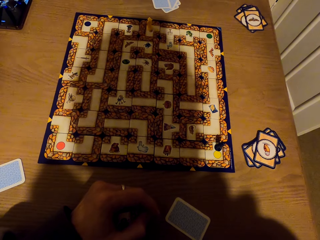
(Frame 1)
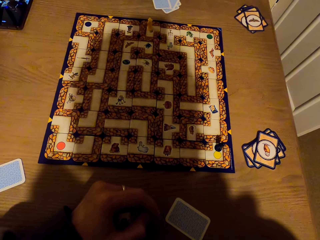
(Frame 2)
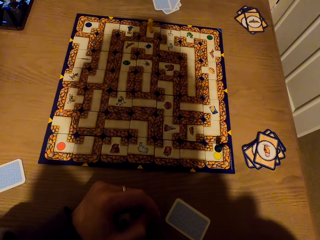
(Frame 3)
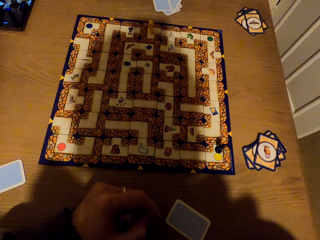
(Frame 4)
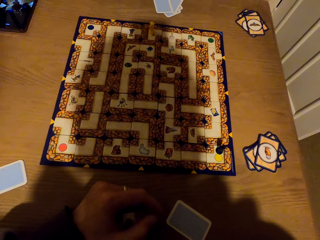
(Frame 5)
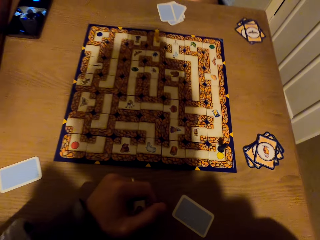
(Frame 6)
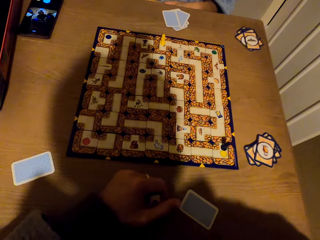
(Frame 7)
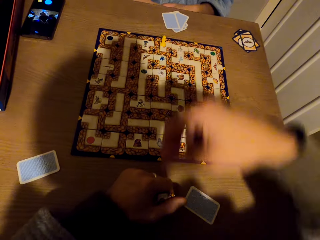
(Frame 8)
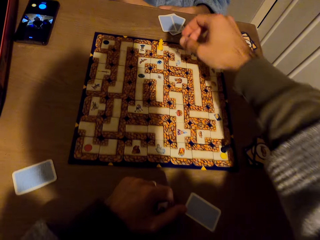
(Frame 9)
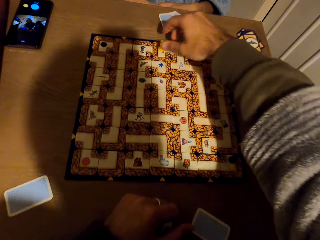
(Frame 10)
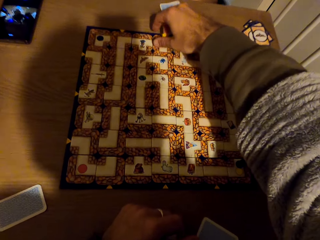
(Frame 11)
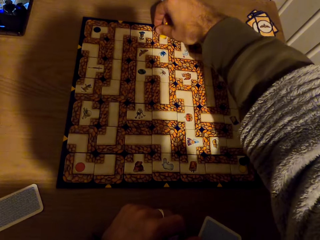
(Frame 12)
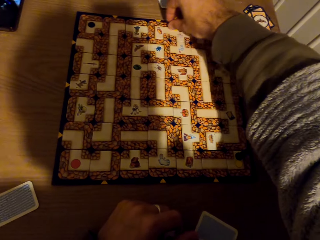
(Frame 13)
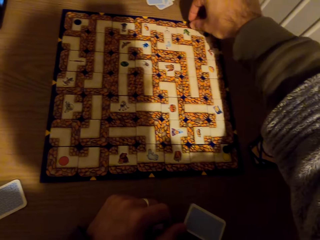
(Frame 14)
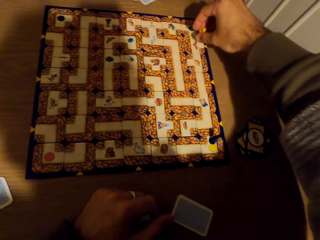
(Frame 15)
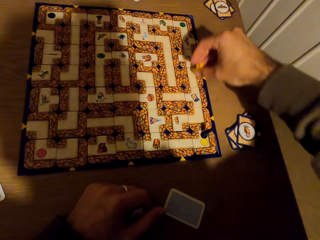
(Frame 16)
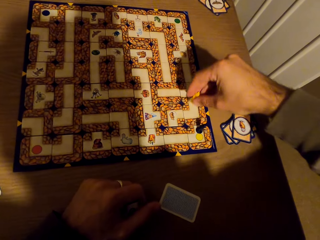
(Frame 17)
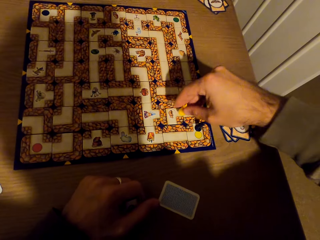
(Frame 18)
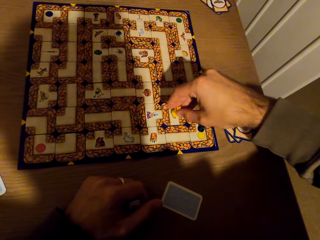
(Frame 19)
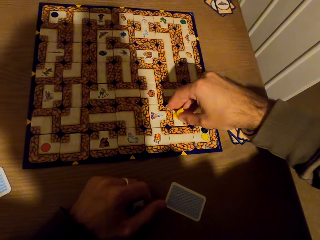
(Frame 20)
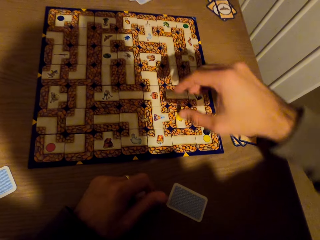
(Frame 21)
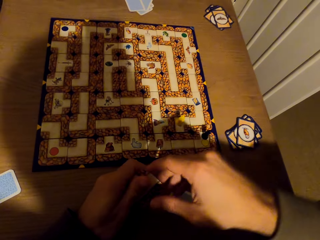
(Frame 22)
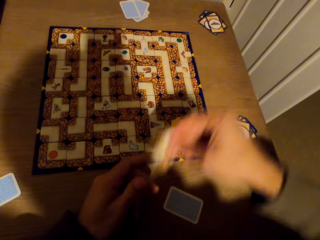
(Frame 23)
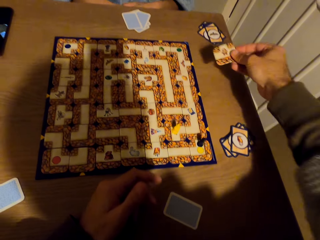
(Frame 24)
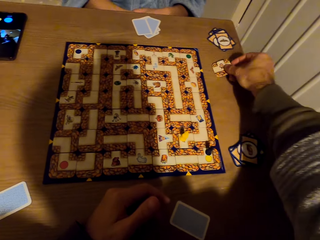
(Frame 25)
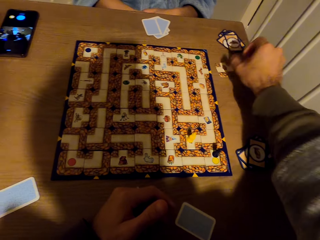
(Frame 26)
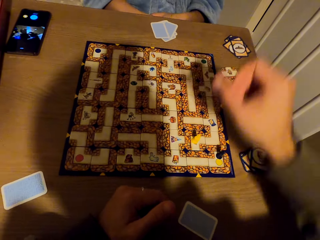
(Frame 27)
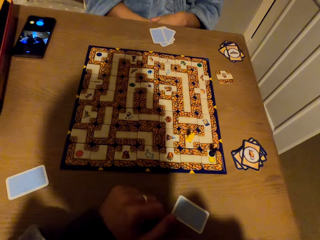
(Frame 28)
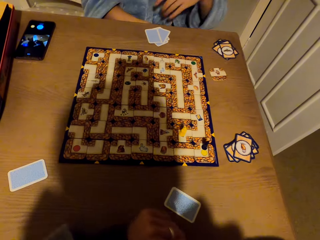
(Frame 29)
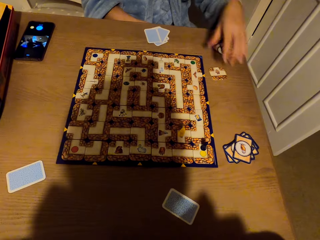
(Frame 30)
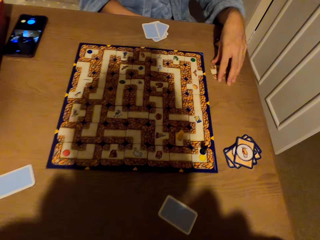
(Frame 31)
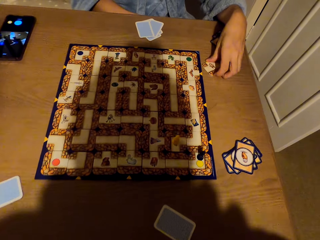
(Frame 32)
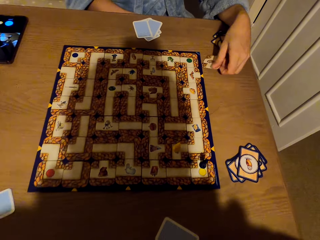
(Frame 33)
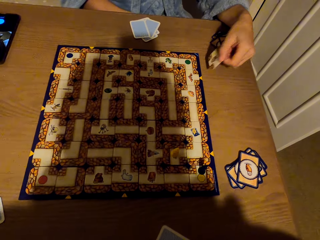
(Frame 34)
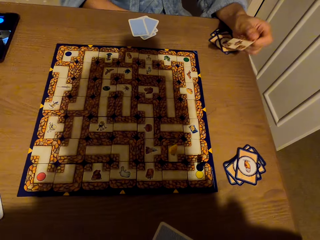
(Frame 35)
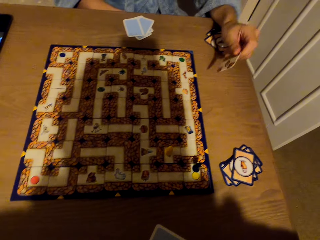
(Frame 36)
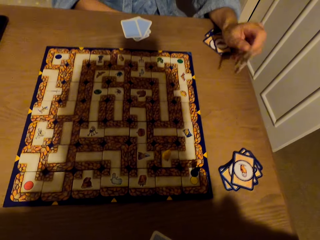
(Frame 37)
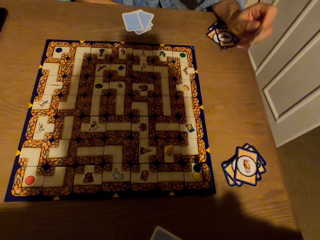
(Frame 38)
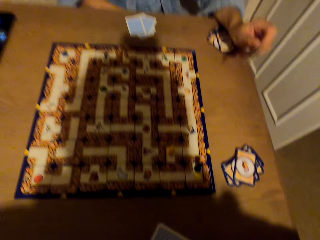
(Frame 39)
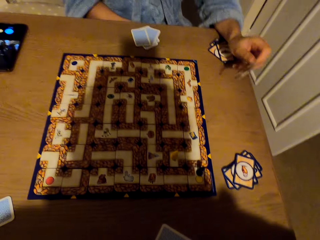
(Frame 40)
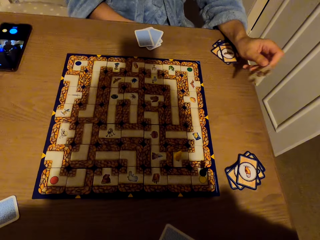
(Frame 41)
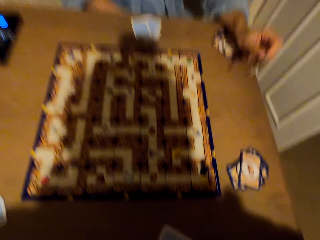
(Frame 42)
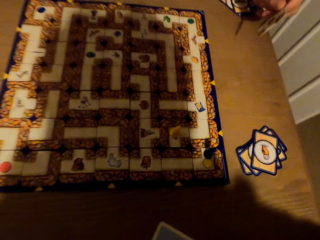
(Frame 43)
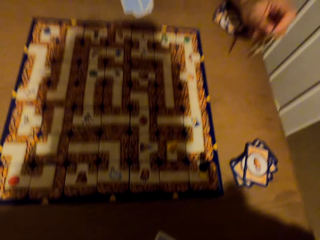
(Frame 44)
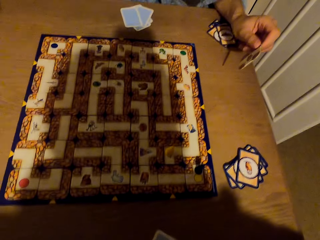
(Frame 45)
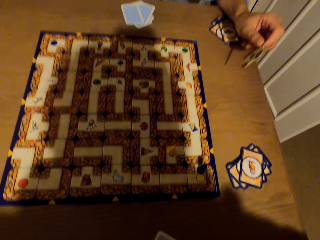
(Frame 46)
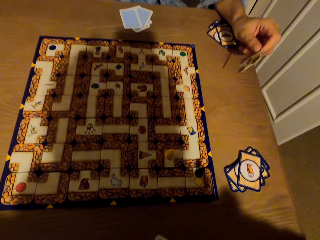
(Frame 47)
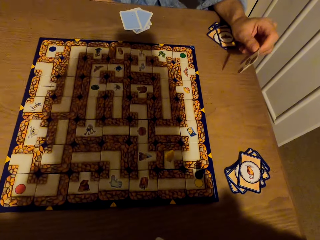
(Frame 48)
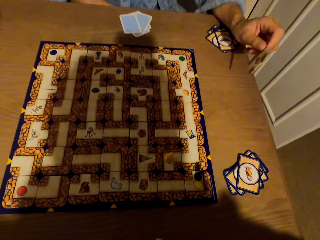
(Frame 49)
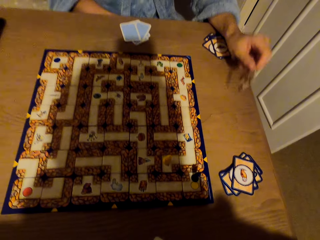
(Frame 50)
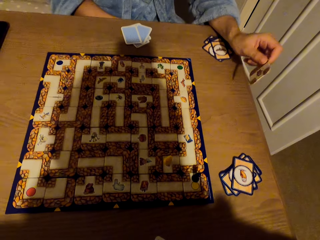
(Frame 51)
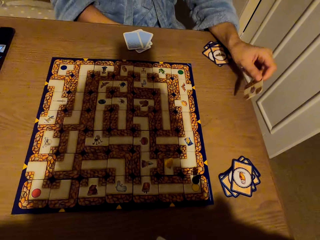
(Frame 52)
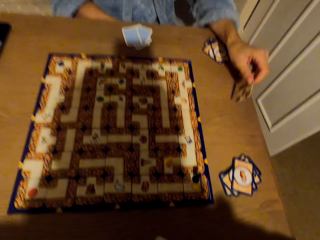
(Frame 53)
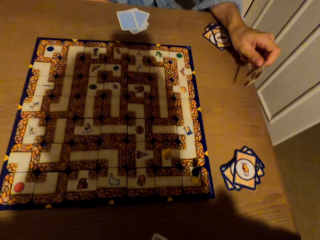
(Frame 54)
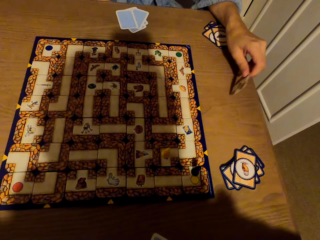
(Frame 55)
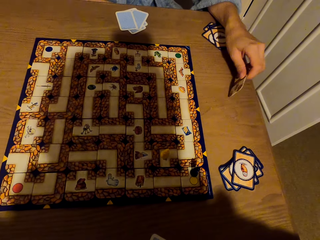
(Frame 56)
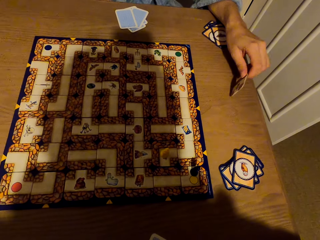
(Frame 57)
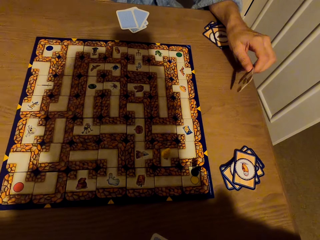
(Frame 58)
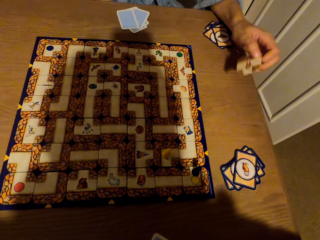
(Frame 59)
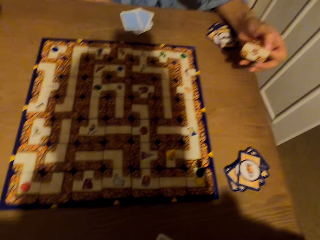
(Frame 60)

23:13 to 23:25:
The camera wearer plays chess game. They pick a pawn from the labyrinth board with hand. They count on the labyrinth board with the pawn. They drop the pawn on the labyrinth board. They drop the card on the table. A lady picks a card from the table with left hand. The lady shakes the chess card.

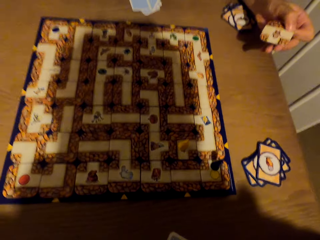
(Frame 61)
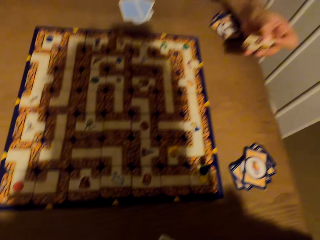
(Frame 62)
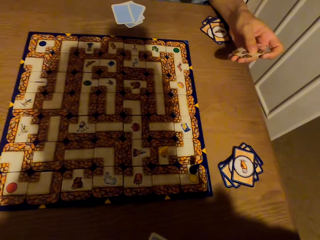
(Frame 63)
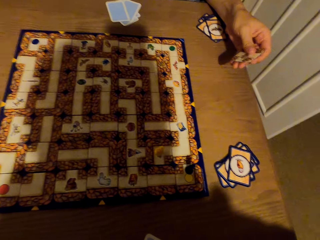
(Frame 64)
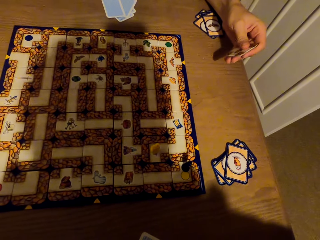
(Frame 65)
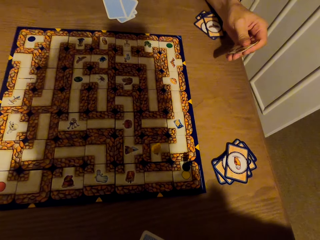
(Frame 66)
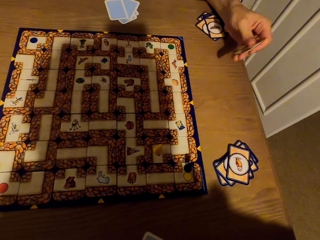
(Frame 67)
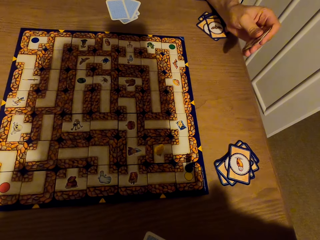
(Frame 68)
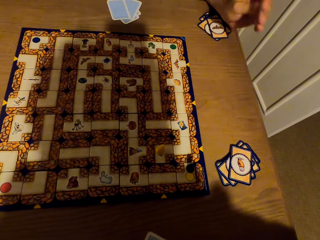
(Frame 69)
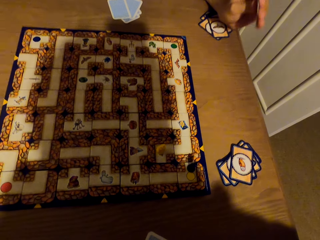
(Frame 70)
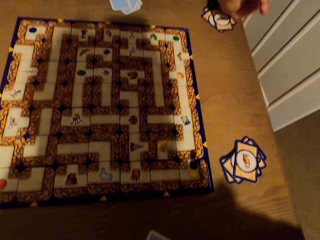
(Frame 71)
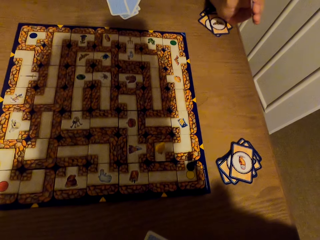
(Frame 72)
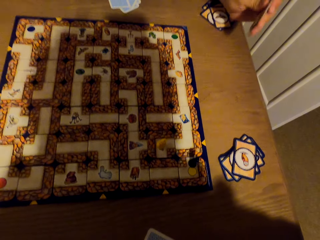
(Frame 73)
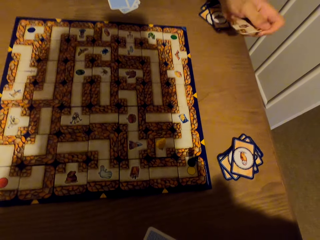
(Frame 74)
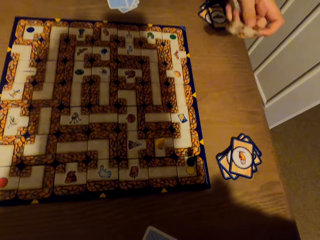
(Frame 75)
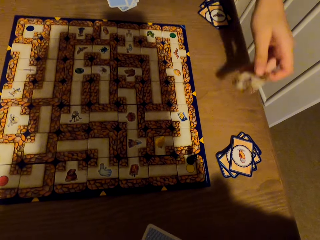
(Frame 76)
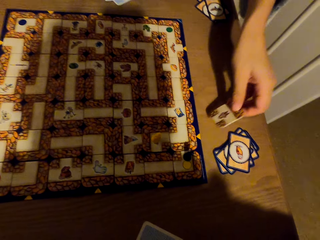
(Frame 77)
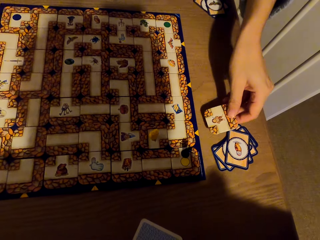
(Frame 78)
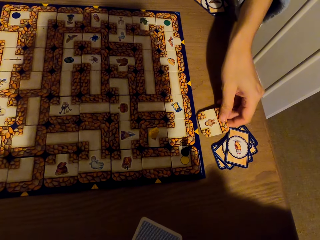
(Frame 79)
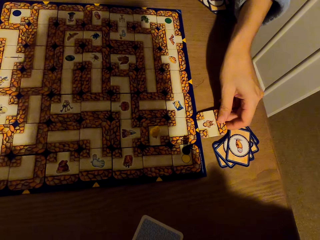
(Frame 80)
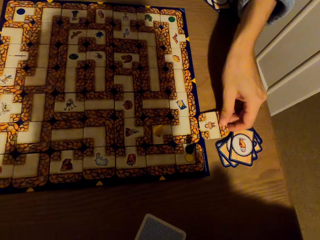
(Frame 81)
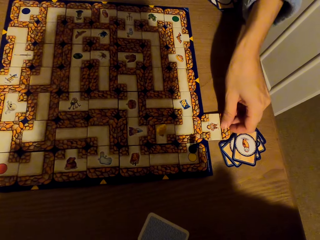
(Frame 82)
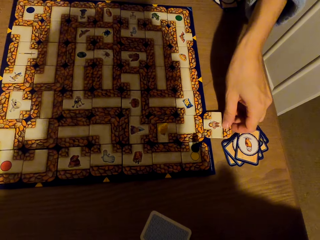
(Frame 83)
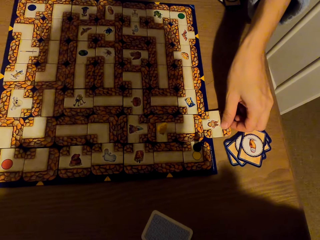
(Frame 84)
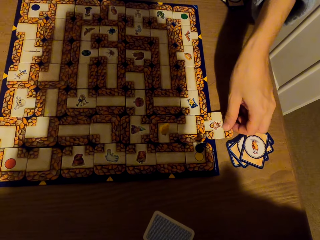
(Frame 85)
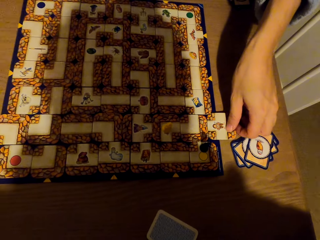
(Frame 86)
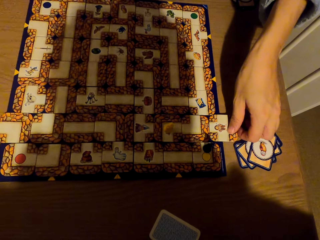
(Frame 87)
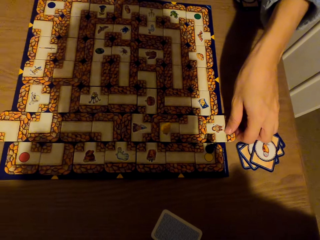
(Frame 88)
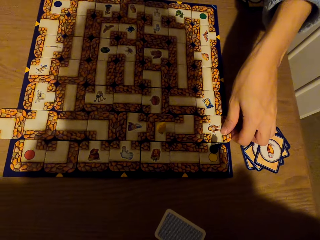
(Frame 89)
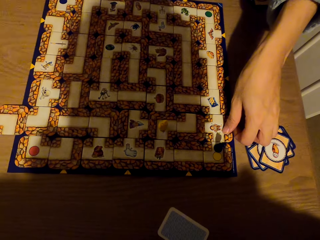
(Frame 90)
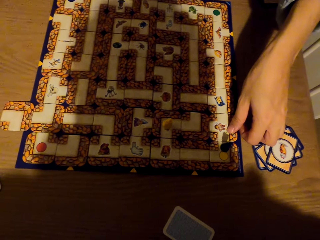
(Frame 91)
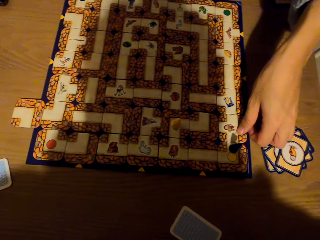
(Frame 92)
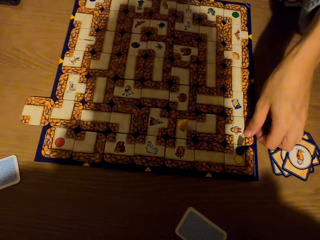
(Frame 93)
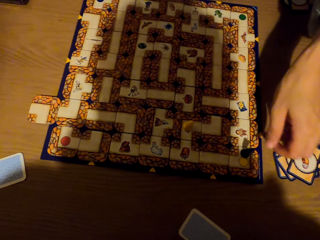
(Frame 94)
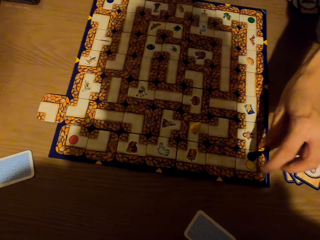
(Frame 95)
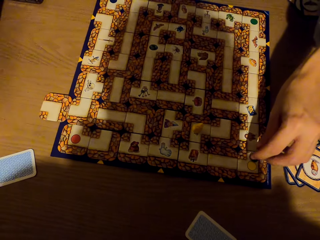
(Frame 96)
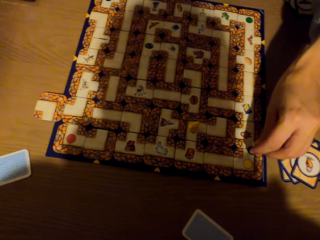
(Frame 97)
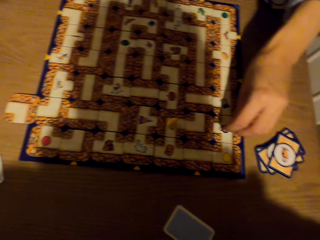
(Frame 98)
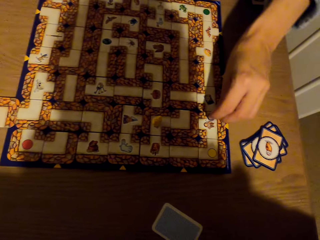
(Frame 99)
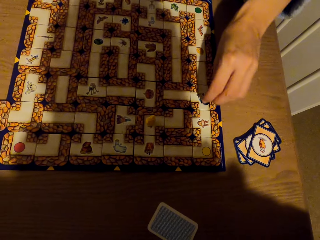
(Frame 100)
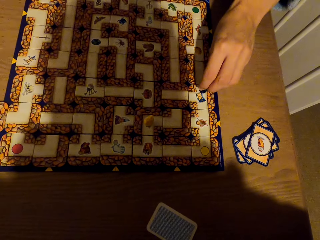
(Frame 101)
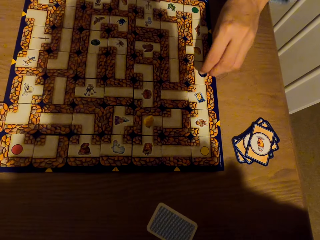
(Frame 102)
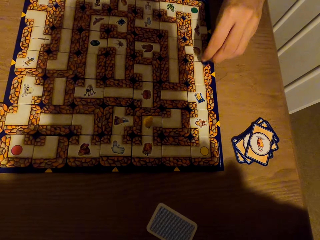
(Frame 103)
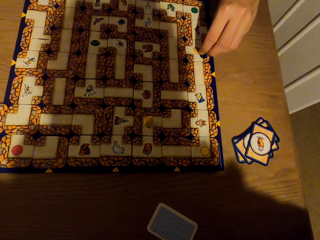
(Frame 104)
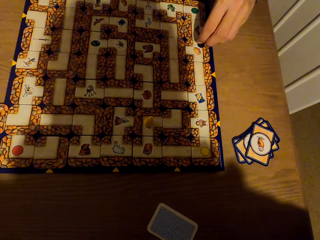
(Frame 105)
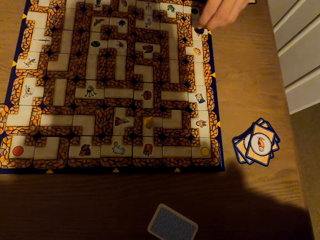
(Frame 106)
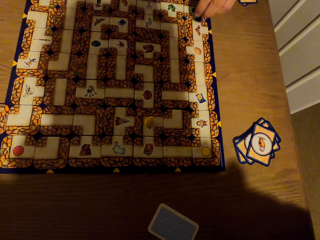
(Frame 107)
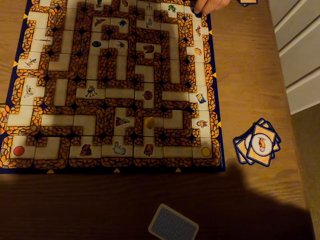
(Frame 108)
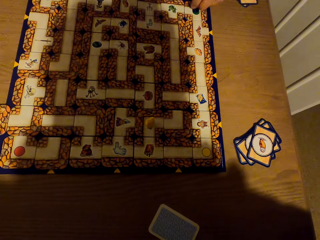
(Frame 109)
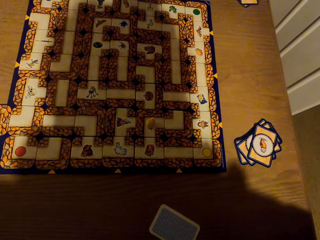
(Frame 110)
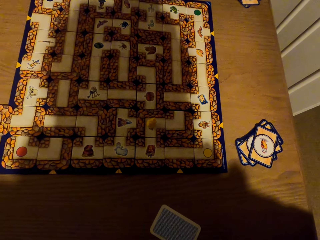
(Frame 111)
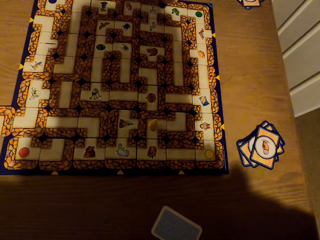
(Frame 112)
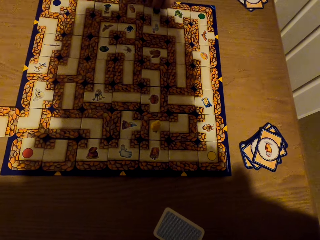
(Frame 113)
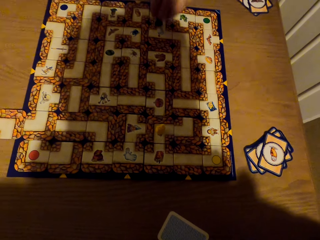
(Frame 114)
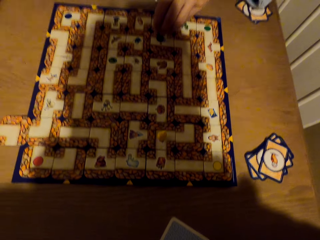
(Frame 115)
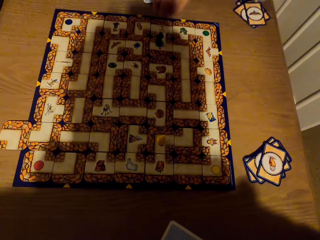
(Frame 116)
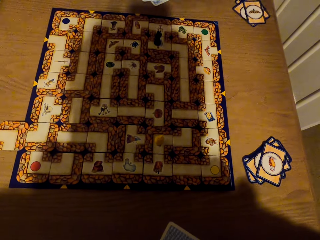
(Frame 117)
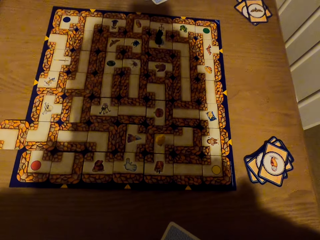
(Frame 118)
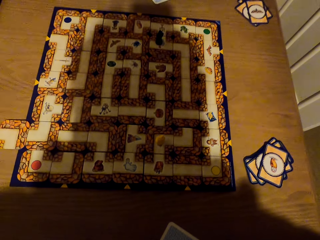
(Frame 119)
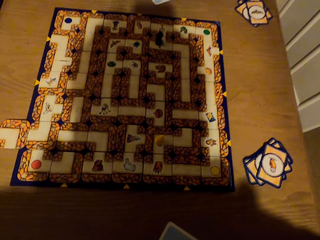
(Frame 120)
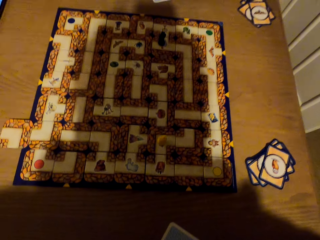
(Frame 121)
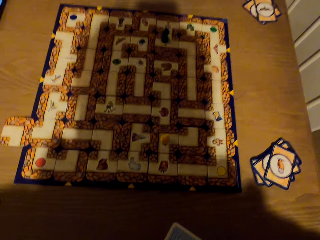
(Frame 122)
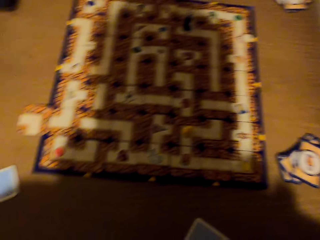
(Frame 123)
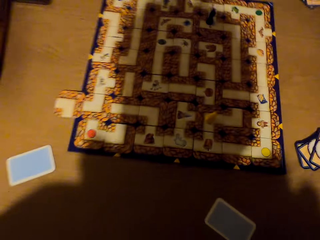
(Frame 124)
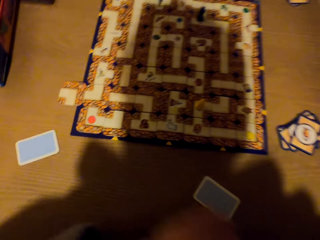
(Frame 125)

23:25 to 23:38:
A lady drops a chess card on the table. The lady places the card on the labyrinth board with left hand. The lady plays chess game. The lady picks a pawn from the labyrinth board, counts on the labyrinth board with the pawn and drops the pawn on the labyrinth board.
